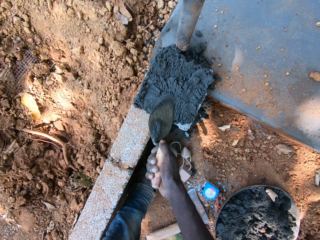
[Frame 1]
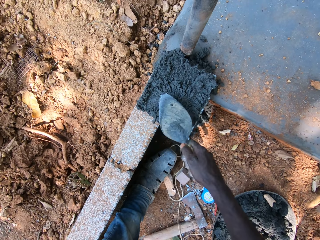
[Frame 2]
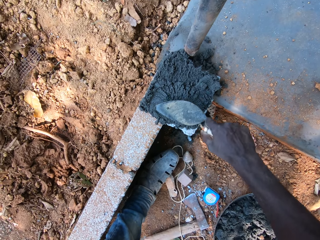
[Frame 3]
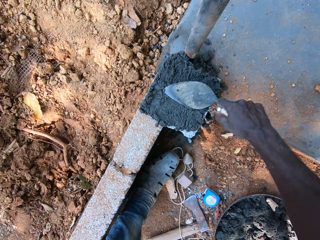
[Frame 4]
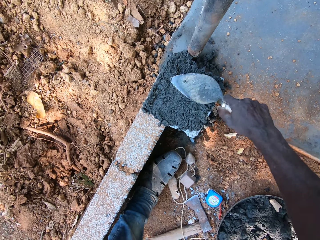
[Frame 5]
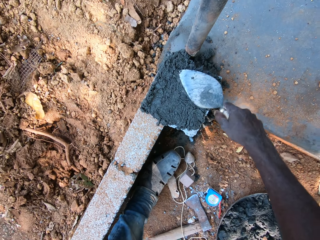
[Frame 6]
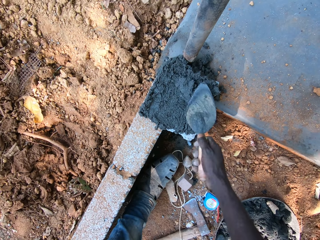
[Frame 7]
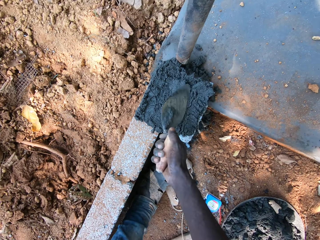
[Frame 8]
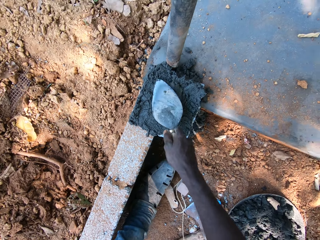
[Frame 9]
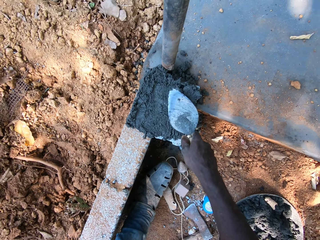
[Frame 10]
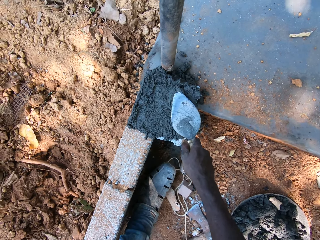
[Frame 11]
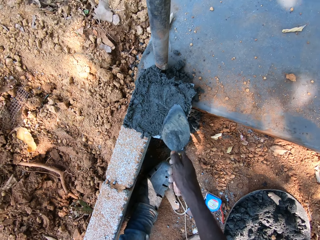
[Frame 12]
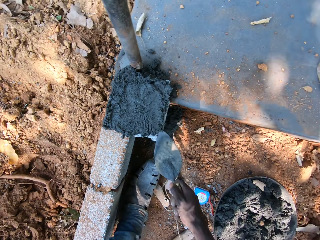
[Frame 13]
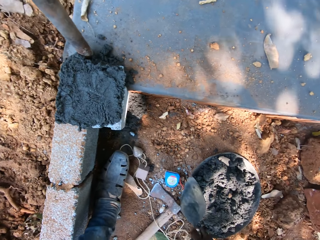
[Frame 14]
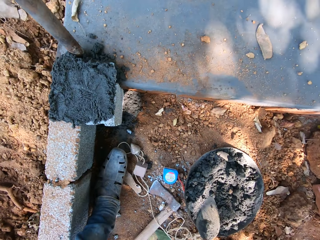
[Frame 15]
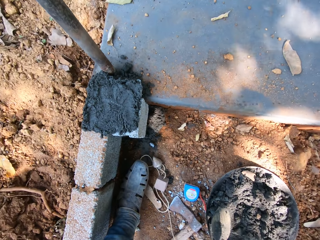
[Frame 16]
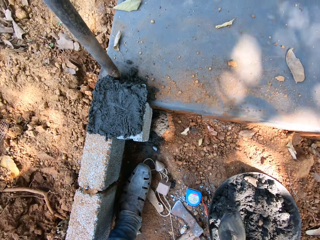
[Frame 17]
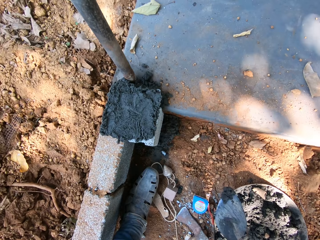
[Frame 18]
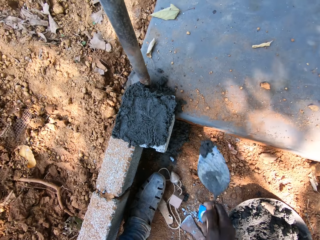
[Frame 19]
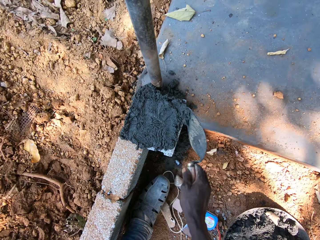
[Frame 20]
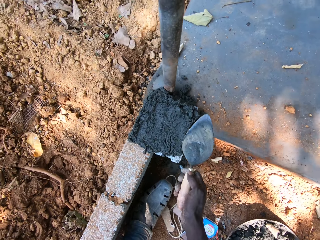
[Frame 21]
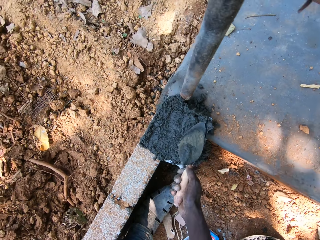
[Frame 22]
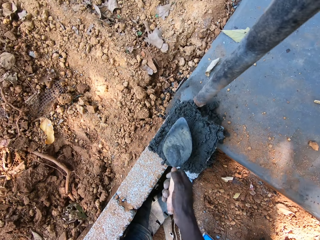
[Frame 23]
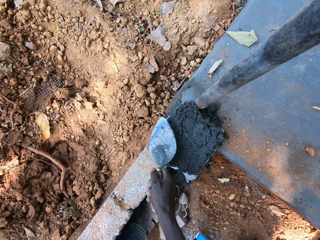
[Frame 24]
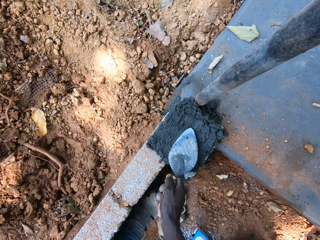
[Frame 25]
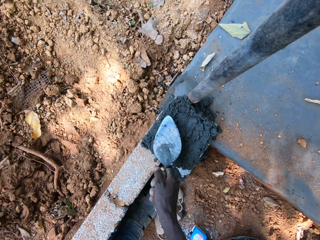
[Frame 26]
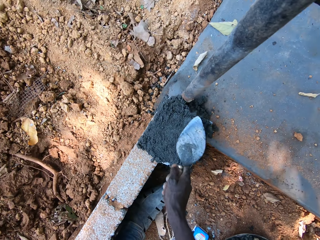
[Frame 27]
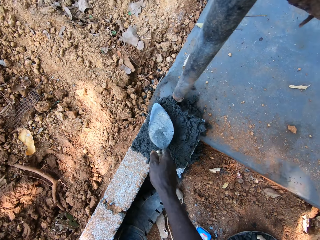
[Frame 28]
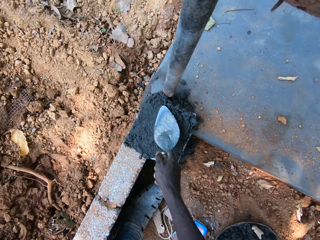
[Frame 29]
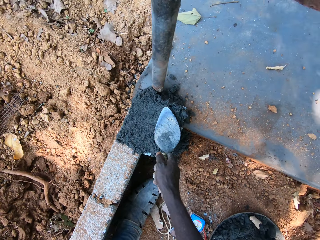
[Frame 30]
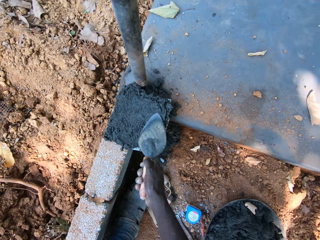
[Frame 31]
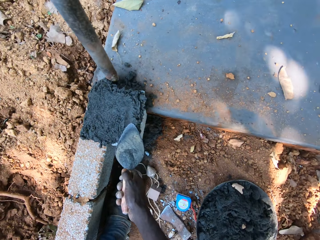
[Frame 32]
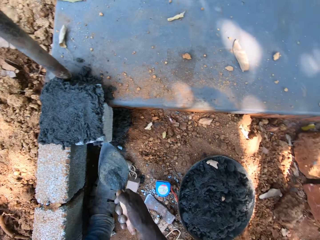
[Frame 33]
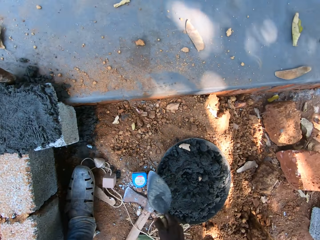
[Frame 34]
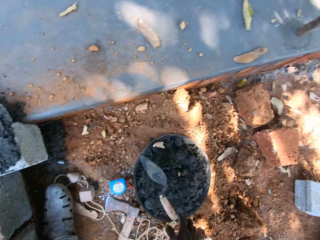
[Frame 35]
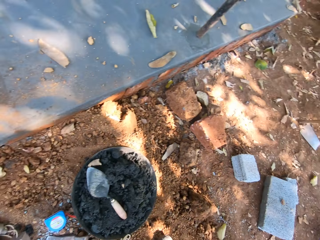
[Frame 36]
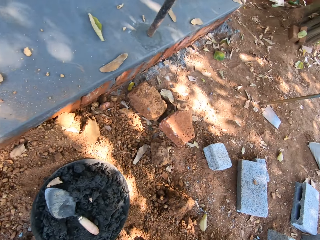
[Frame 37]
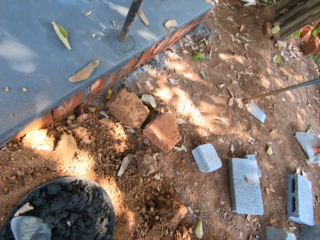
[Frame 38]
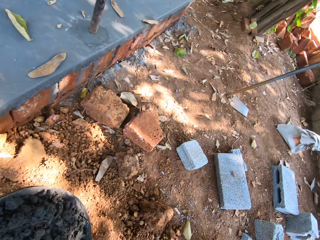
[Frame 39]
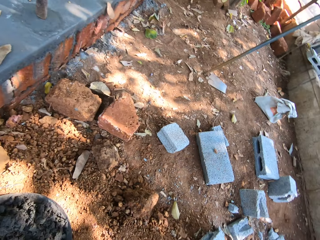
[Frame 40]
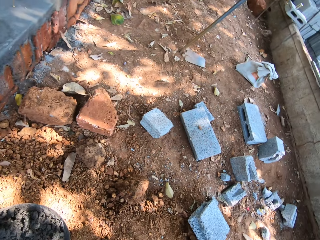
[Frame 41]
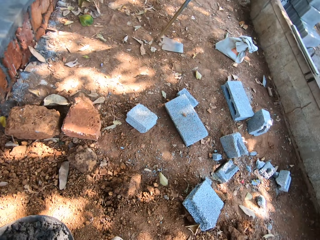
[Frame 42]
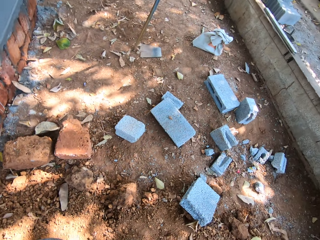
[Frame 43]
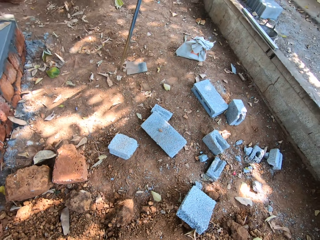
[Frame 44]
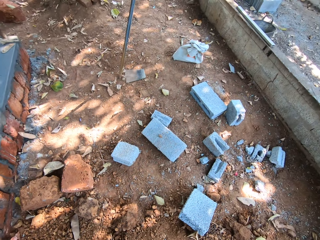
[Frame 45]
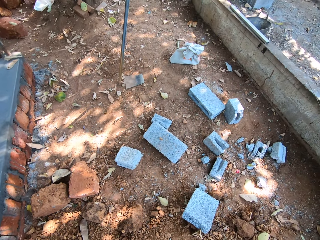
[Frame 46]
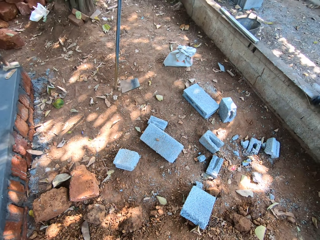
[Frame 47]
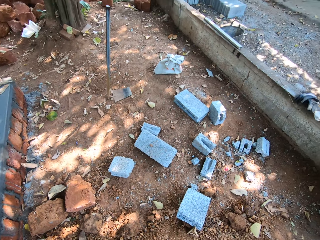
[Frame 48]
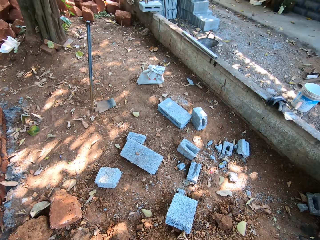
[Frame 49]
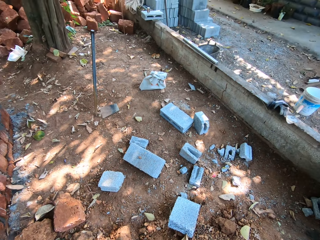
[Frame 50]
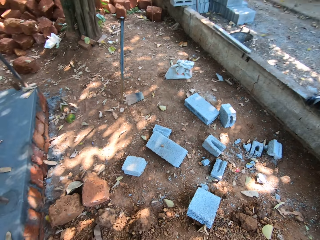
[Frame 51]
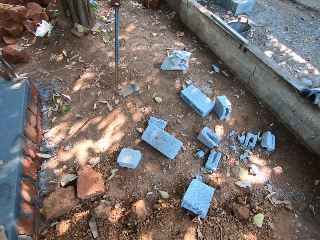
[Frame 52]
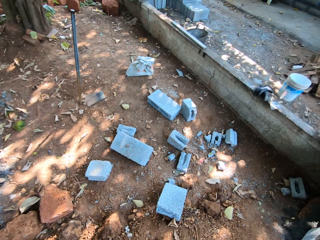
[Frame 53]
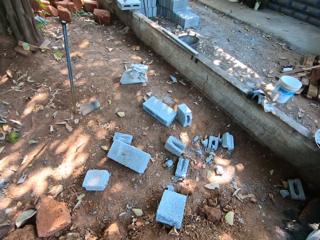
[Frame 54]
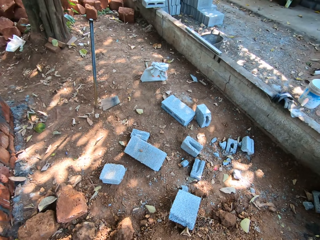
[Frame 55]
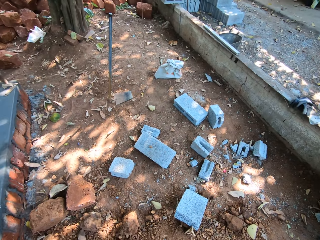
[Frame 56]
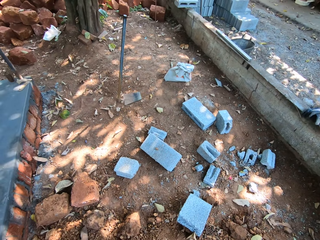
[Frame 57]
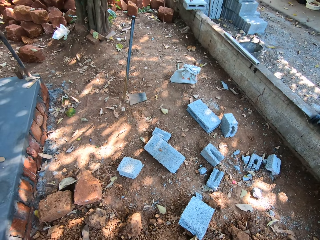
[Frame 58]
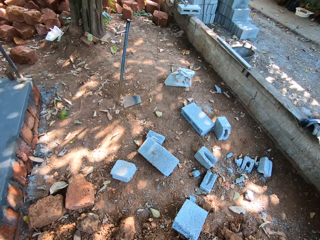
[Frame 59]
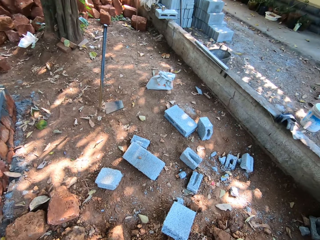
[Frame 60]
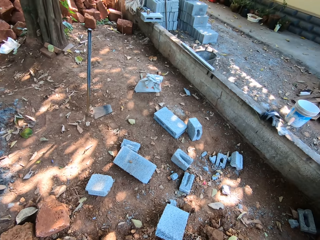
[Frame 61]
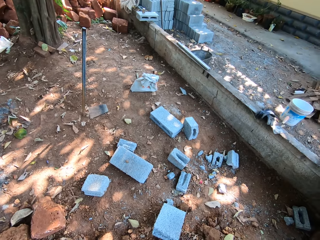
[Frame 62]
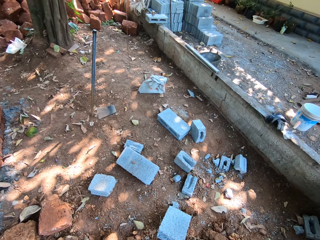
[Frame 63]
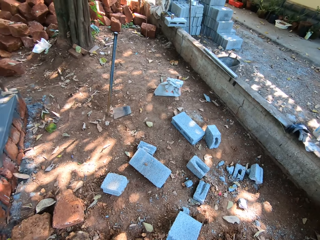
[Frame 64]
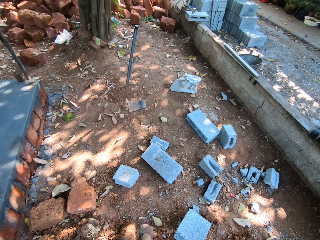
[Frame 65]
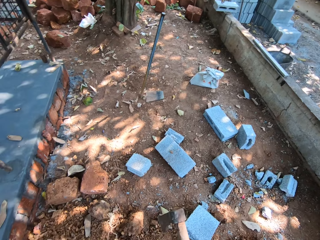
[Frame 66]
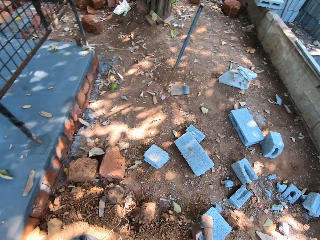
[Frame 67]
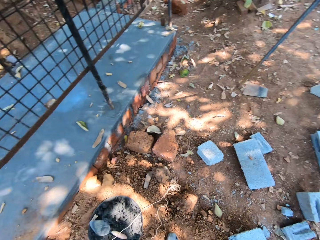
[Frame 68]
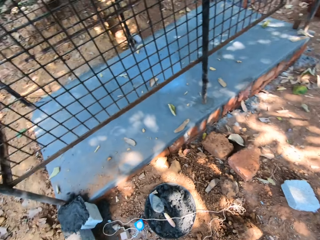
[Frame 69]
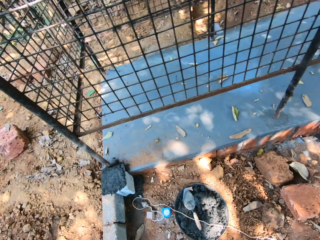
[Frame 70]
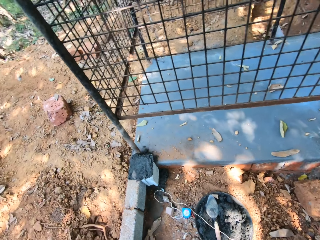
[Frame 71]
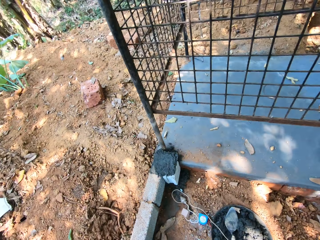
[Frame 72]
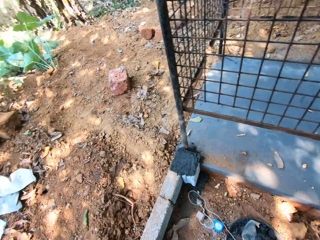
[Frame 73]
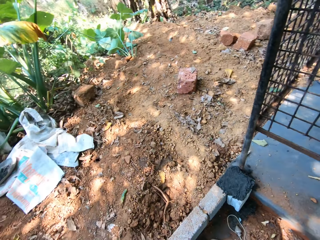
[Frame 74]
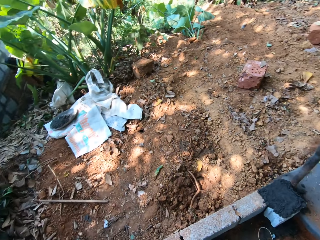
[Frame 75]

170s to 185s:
The camera wearer takes mortar from the head pan on the ground with the trowel in his right hand. He pours the mortar on the brick with the trowel in his right hand. He smoothens the mortar on the brick with the trowel in his right hand. He constructs the wall. He drops the trowel in the head pan with his right hand. He converses with a man.

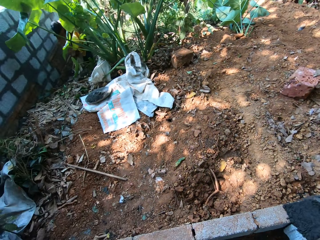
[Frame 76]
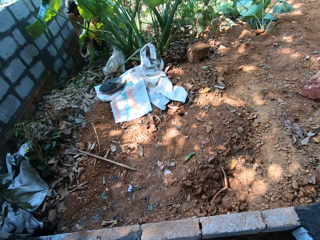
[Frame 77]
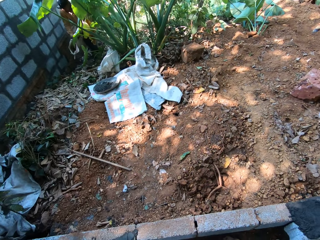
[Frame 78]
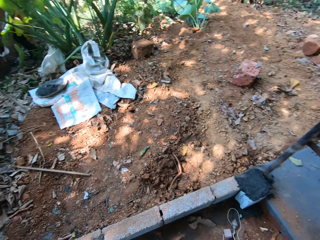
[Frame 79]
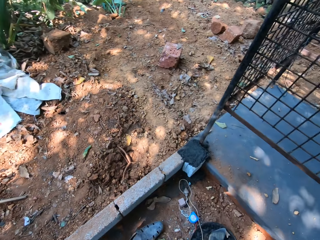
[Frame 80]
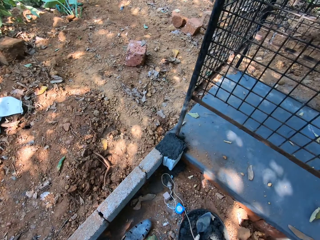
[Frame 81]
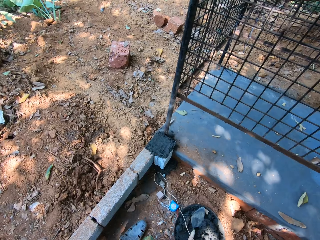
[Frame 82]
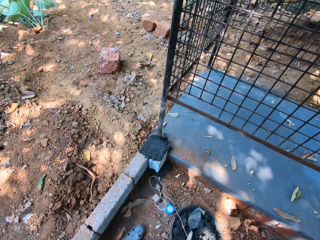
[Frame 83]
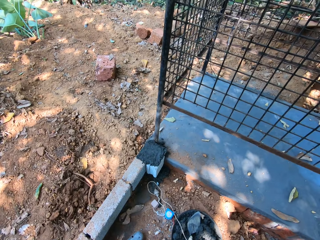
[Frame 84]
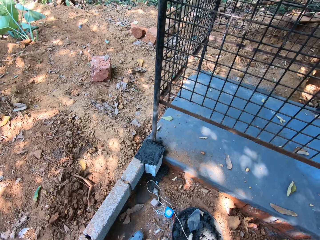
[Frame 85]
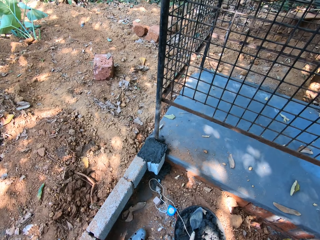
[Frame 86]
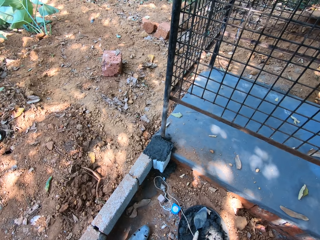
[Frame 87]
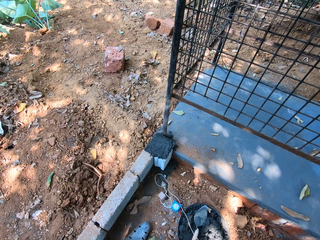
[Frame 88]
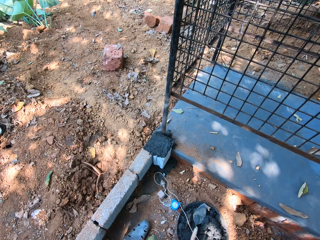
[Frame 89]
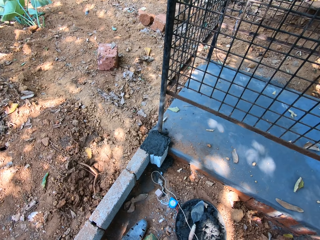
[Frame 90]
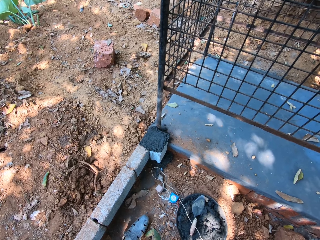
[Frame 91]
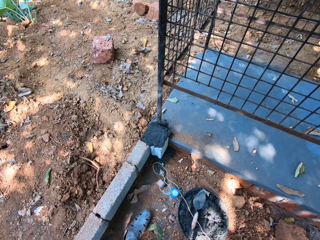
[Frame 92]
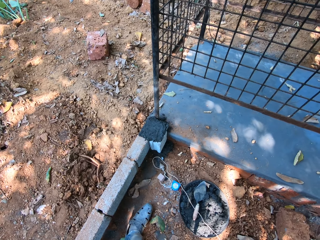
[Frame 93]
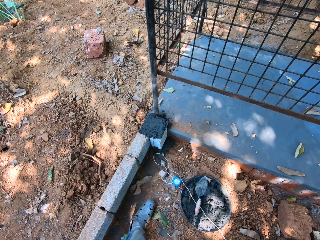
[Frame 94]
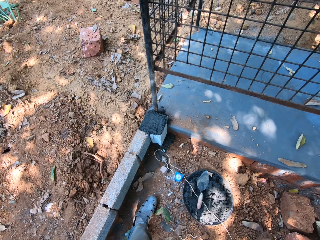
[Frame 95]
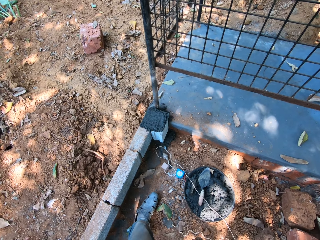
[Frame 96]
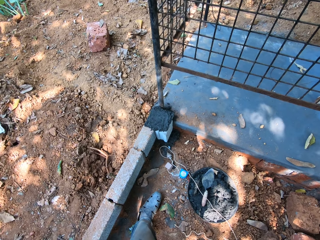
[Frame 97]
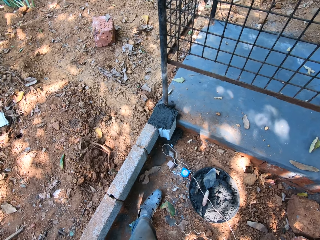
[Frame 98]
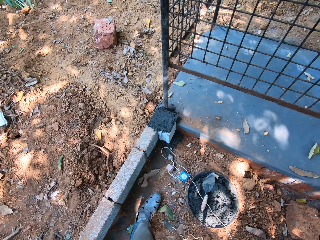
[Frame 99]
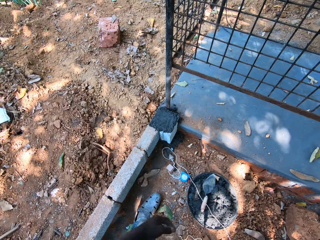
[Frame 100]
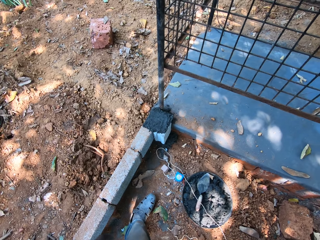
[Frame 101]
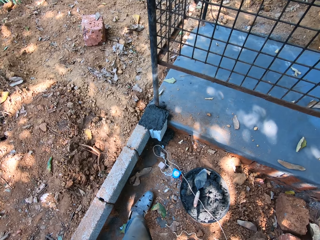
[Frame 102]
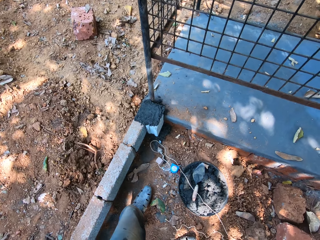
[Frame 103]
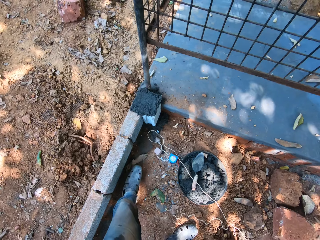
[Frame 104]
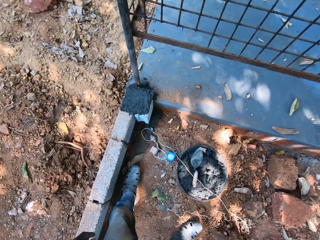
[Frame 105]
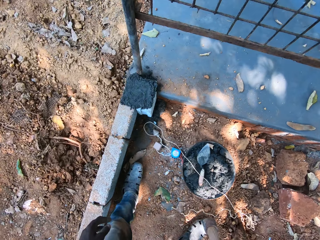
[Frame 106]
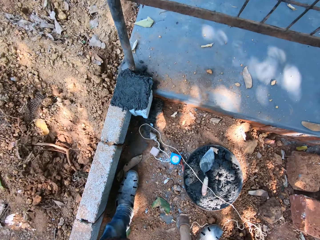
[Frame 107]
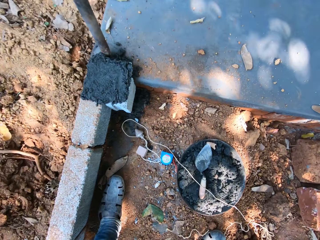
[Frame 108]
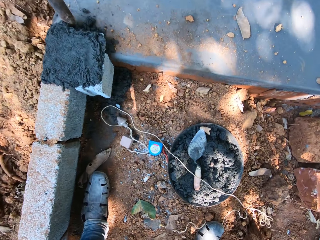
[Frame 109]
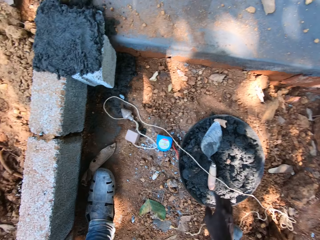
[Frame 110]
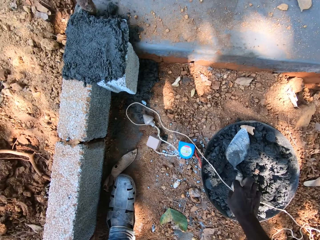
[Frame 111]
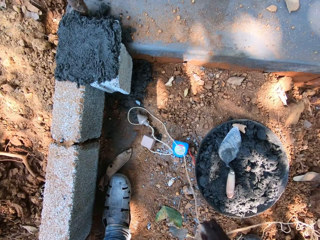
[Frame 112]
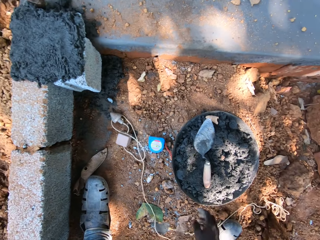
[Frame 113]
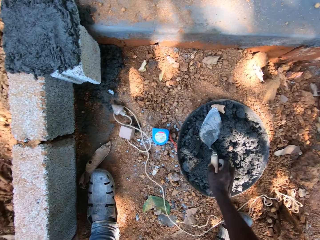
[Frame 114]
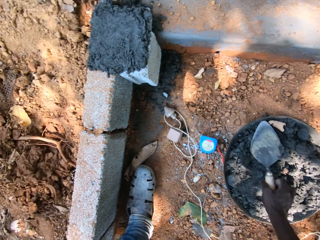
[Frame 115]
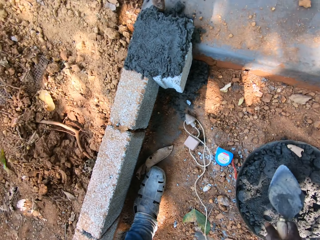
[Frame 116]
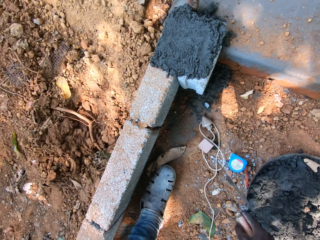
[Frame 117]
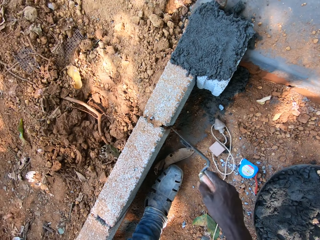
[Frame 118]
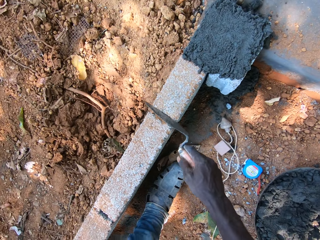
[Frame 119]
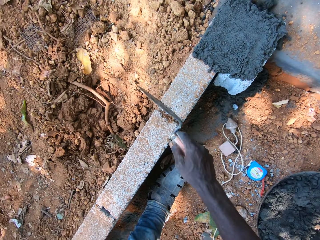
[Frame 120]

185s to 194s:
The camera wearer looks around the construction wall. He takes a plumb bob from the head pan with his right hand. He drops the plumb bob on the ground with his right hand. He picks the trowel from the head pan with his right hand.
